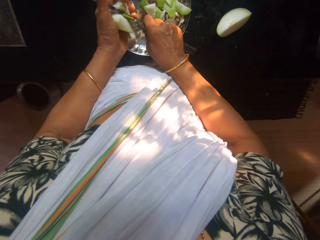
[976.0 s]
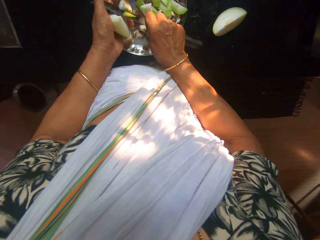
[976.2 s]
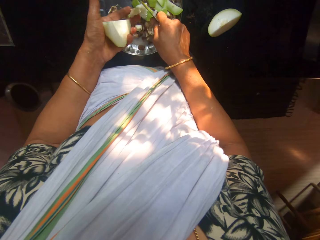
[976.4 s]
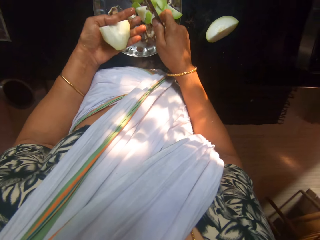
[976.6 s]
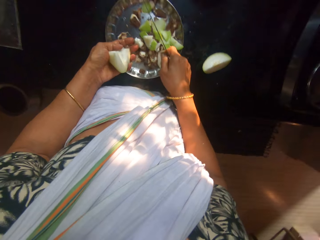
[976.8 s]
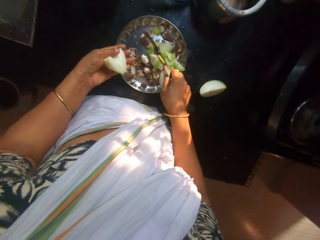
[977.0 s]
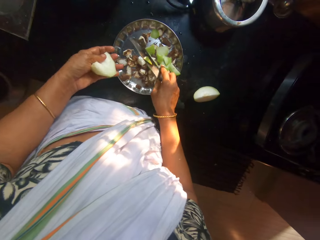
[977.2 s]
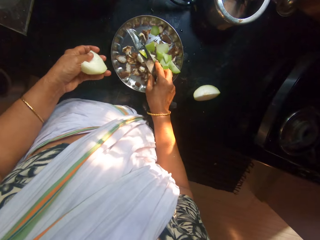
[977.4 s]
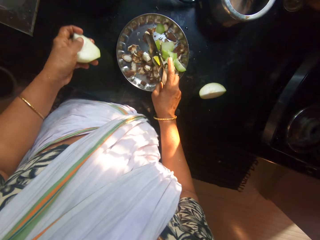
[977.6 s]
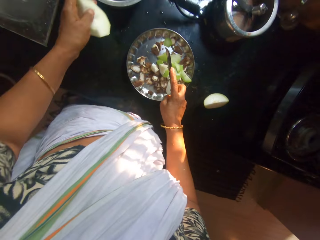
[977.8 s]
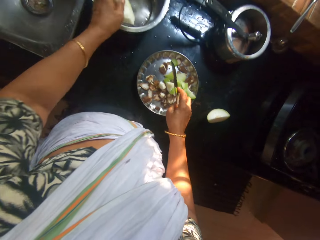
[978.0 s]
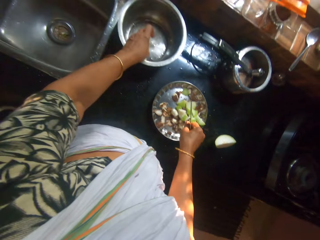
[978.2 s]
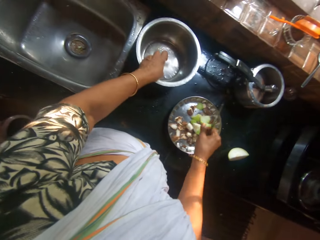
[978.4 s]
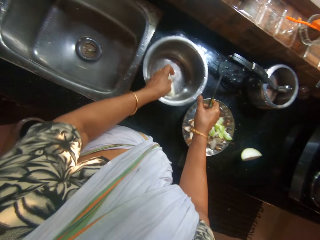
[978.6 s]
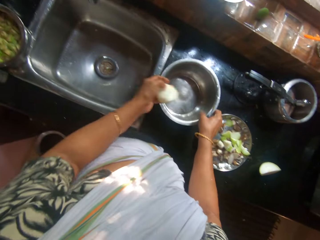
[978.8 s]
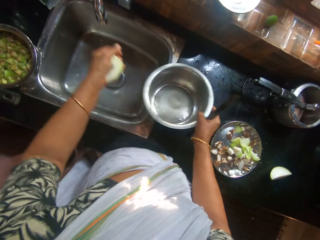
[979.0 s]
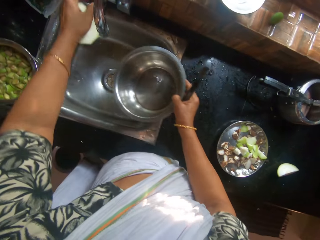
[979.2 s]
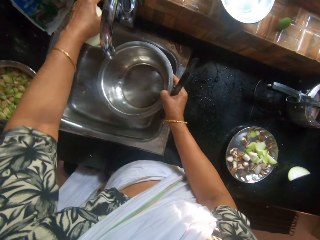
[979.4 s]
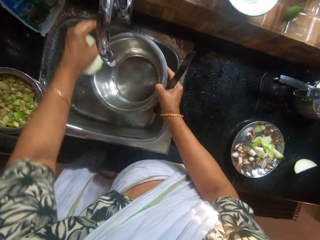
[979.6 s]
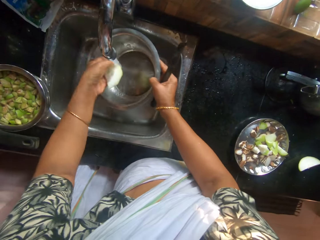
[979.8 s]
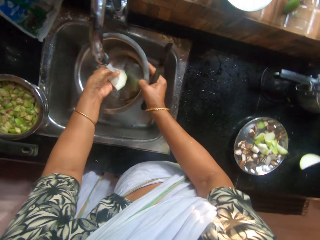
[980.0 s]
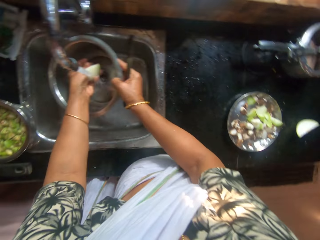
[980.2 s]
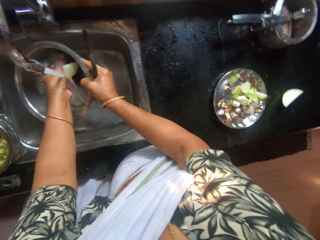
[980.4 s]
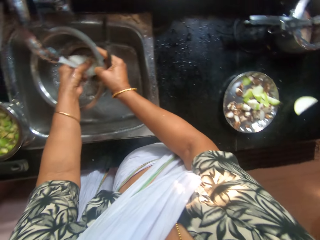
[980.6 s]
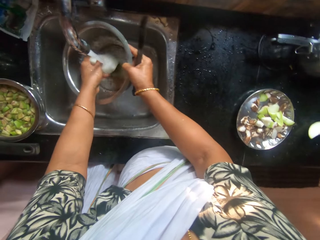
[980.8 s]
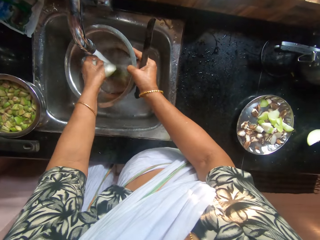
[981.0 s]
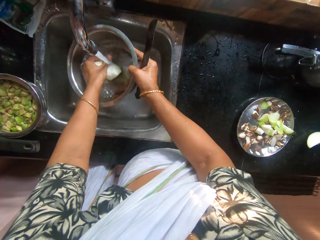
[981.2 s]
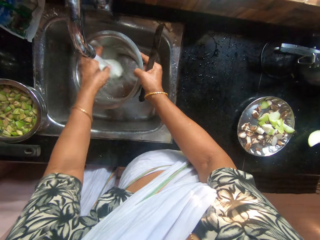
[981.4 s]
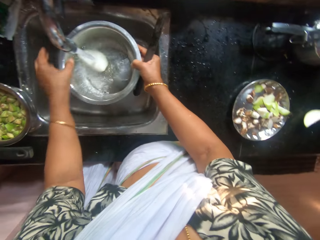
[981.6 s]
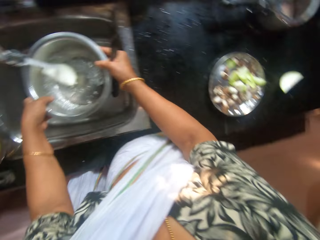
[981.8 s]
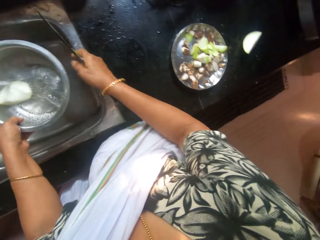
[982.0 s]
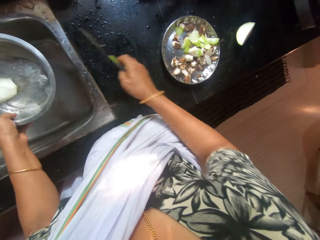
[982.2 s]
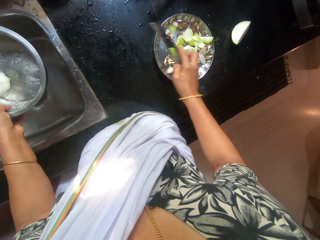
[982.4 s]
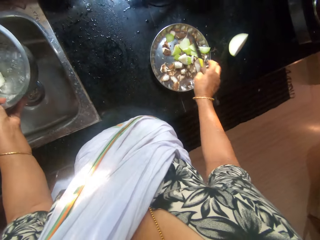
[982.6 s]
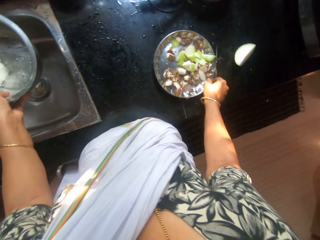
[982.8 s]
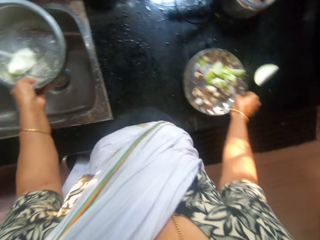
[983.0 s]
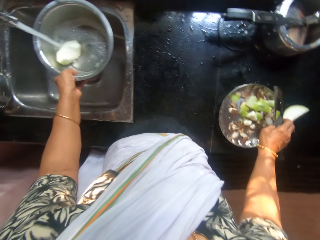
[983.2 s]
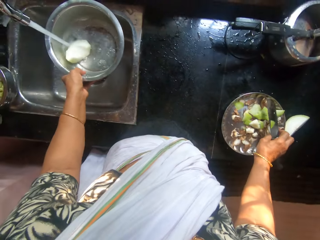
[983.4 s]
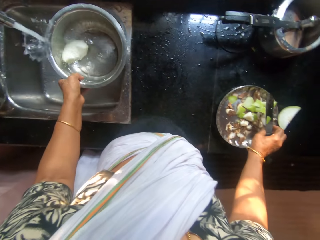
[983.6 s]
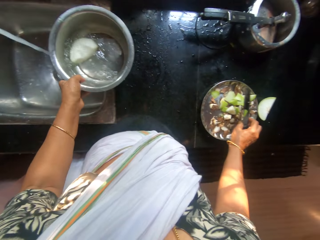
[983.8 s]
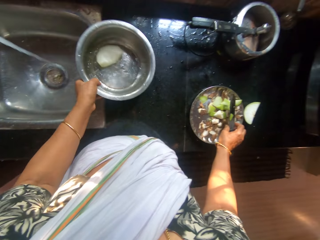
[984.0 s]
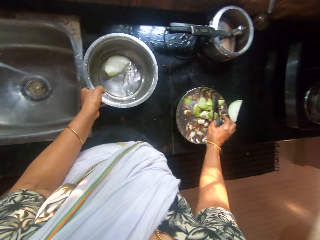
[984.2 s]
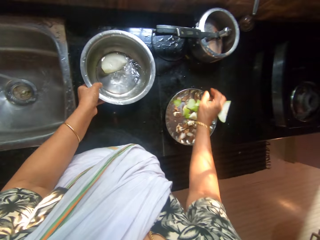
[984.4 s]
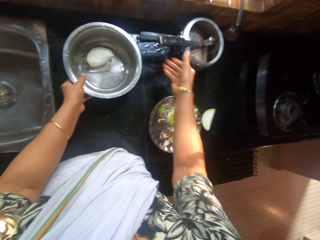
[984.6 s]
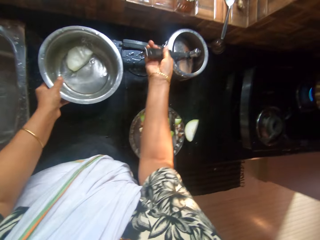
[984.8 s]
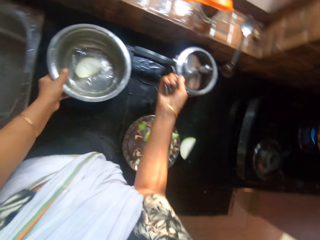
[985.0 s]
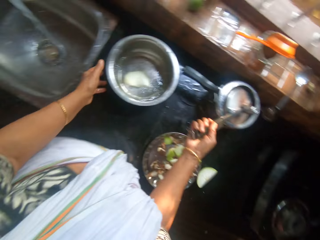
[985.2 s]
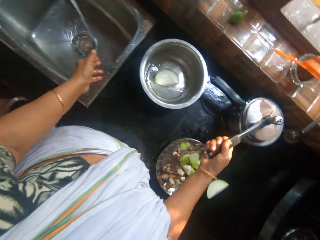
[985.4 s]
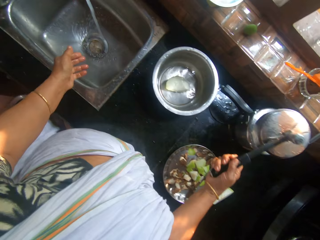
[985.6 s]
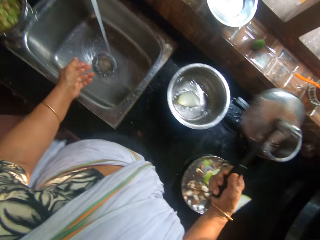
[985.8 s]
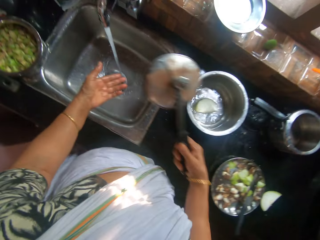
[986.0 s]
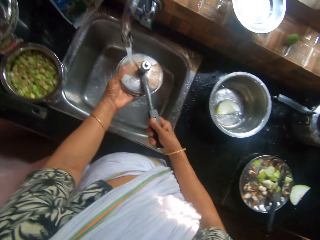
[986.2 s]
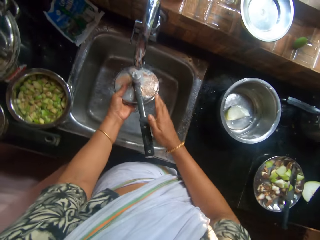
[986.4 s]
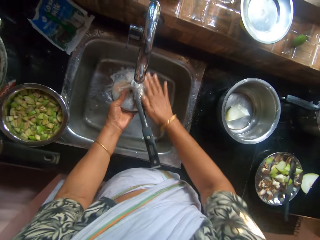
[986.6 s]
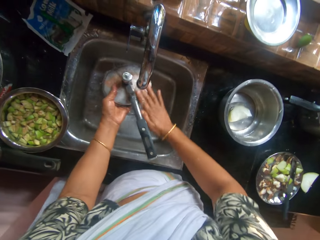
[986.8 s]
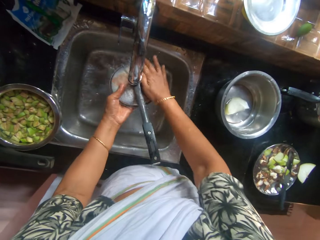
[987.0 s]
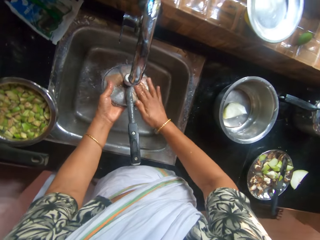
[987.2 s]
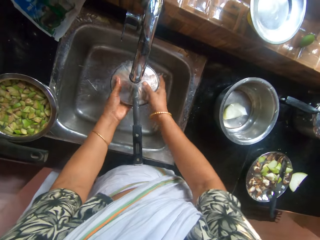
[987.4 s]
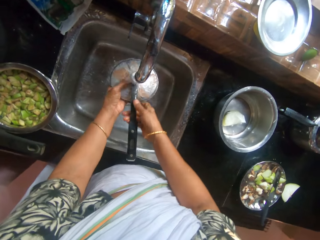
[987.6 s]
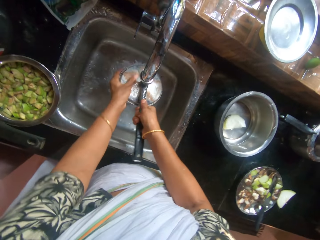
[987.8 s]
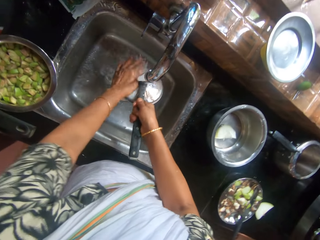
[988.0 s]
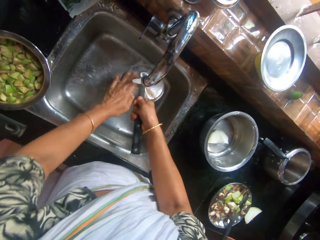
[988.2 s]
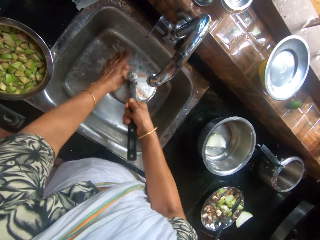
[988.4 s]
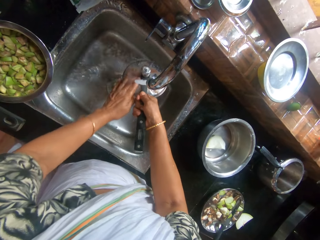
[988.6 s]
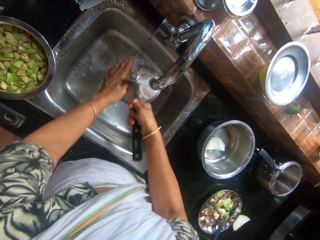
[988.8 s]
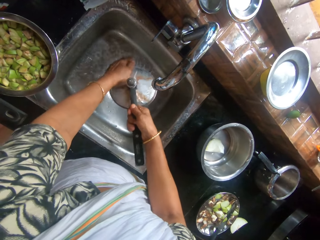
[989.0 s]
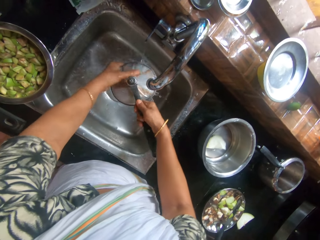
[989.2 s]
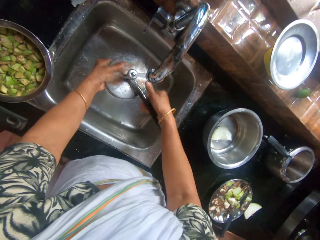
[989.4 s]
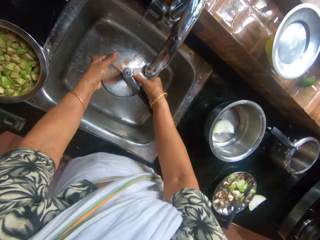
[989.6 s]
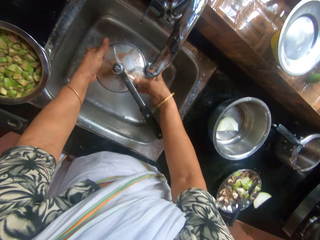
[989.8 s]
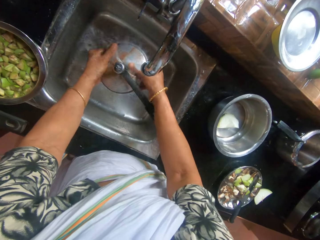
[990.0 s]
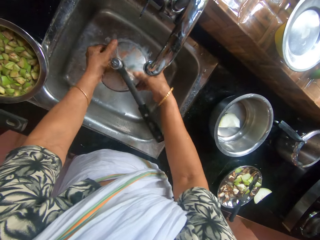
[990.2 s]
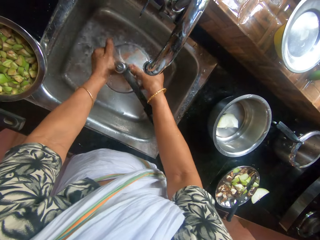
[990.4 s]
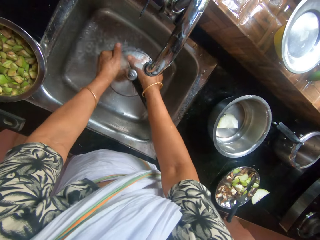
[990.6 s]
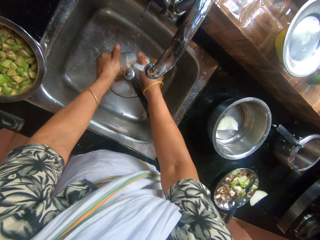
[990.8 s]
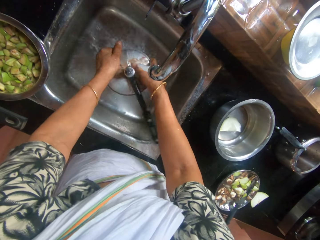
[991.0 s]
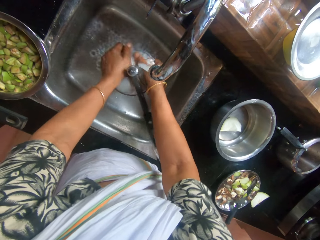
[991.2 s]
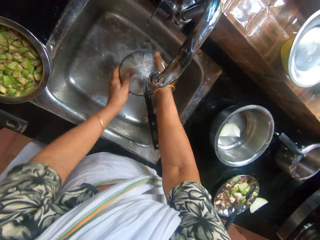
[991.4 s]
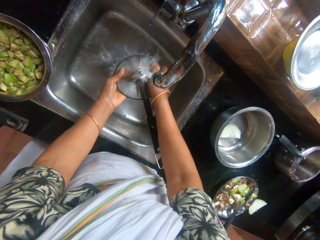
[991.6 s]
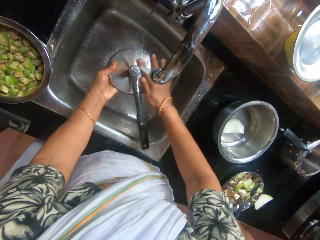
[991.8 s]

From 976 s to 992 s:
The camera wearer moves the bowl on the counter with her left hand. She picks up the bowl from the counter with her right hand. She opens the tap with her left hand. She rinses the slice of apple in her left hand in the bowl in her right hand. She drops the slice of apple in her left hand inside the bowl in her right hand. She passes the bowl in her right hand to her left hand. She moves a stainless steel plate on the counter with her right hand. She drops the knife in her right hand on the stainless steel plate. She drops the bowl in her left hand on the counter. She picks up a lid from a pot on the counter with her right hand. She passes the lid in her right hand to her left hand. She rinses the lid in her left hand with her right hand in the sink.

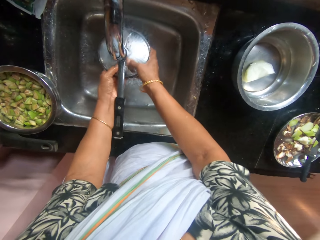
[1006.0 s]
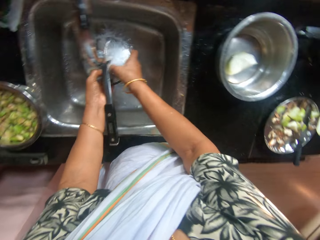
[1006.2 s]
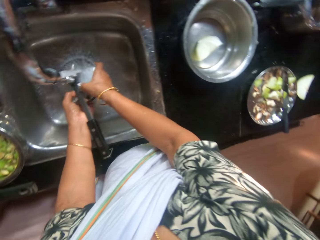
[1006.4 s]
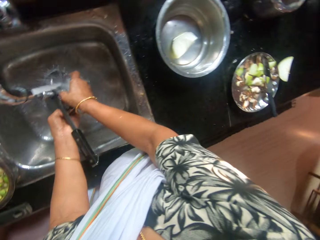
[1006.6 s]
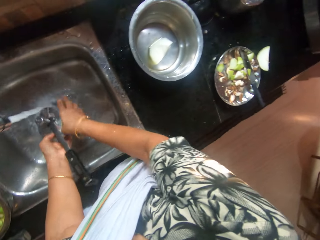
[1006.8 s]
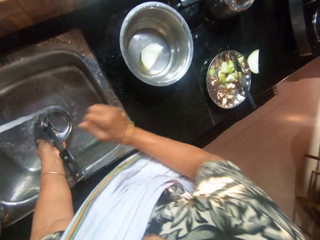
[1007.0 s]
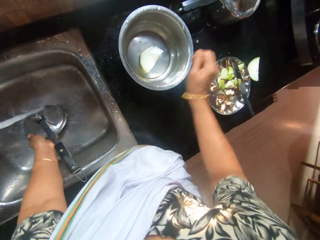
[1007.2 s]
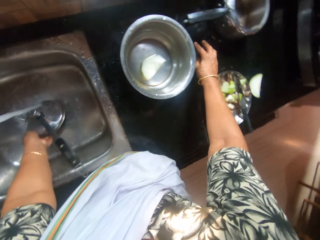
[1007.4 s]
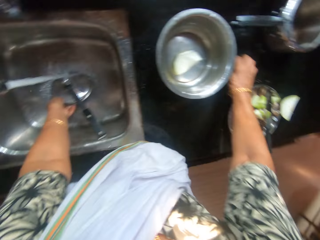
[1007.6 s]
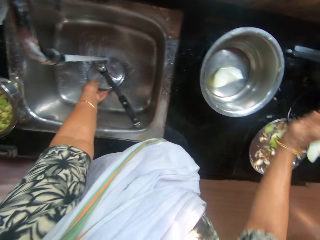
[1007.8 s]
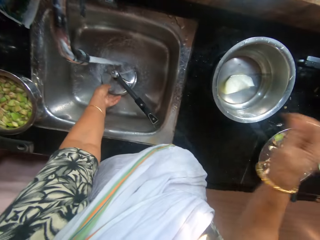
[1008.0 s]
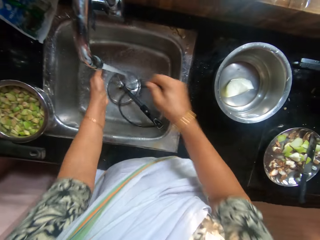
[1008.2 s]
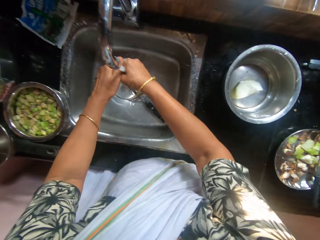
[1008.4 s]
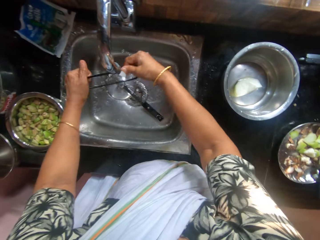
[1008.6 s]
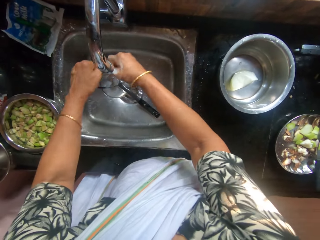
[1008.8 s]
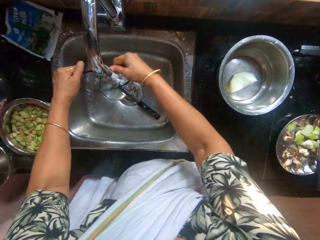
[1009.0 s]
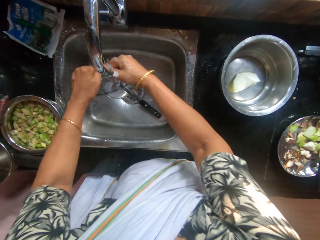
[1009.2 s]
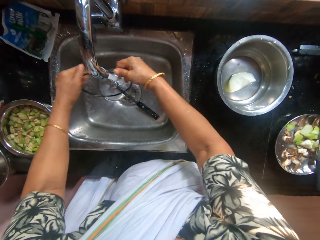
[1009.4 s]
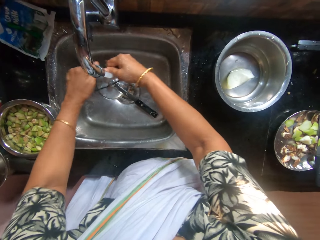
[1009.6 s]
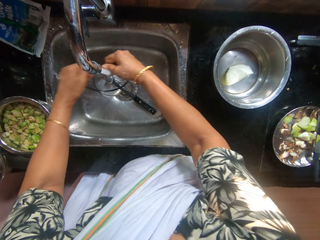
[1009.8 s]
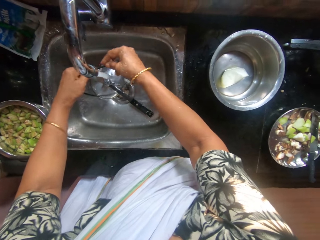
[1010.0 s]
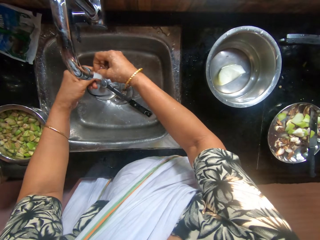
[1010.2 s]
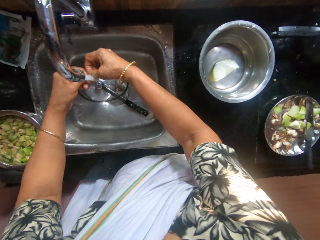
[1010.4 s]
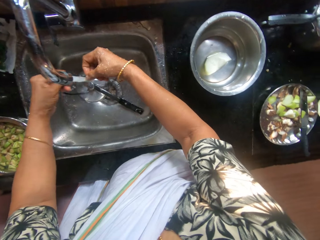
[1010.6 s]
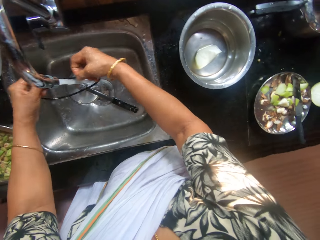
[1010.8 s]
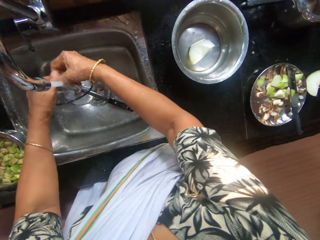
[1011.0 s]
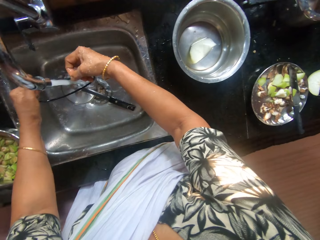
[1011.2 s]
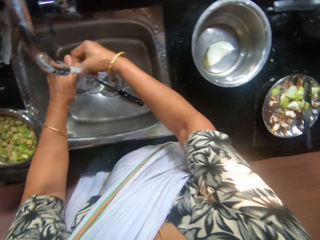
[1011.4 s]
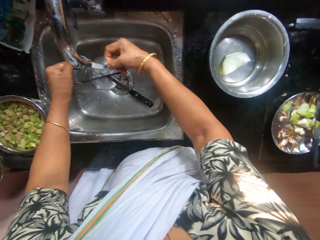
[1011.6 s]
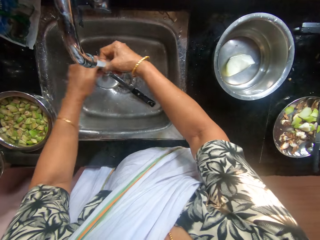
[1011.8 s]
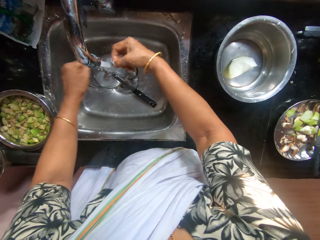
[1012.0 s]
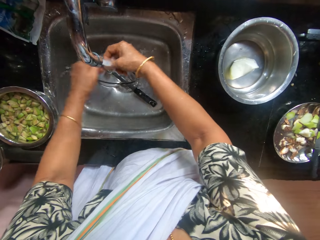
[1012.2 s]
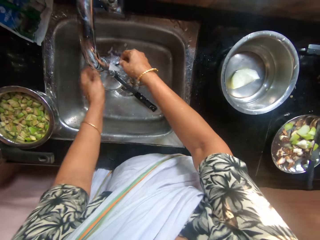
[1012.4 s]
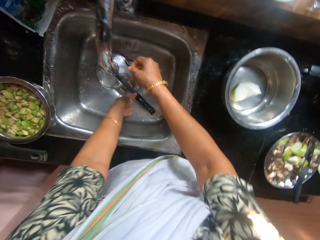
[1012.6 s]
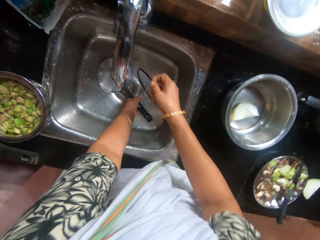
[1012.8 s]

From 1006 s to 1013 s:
The camera wearer picks a rubber from the counter with her right hand. She drops the saucepan lid in her left hand inside the sink. She rinses the rubber with her hands.
